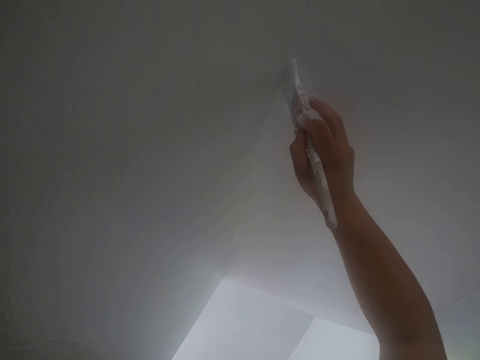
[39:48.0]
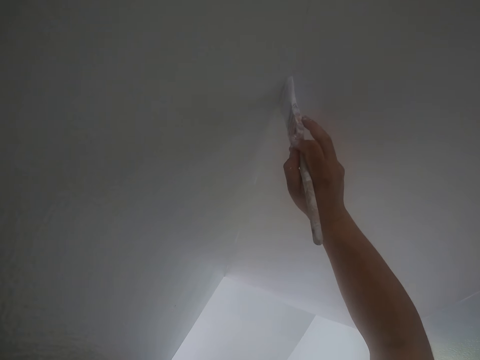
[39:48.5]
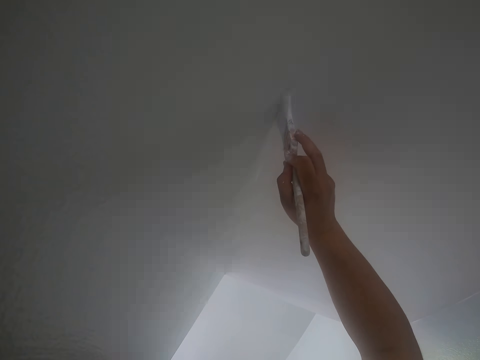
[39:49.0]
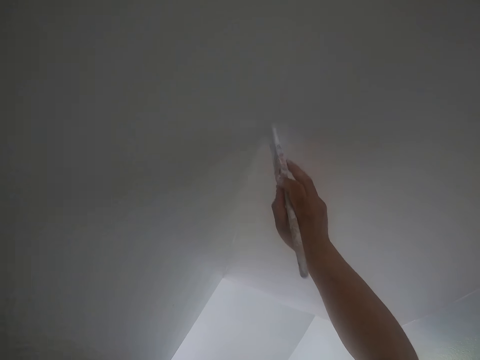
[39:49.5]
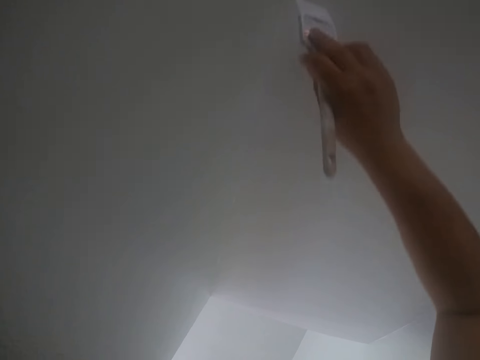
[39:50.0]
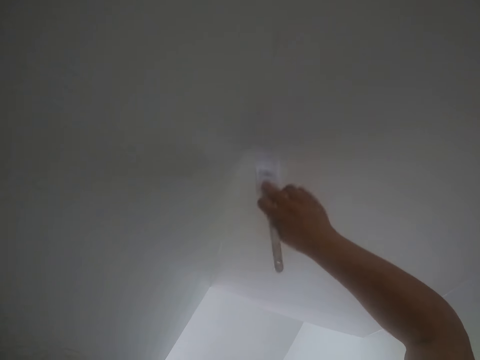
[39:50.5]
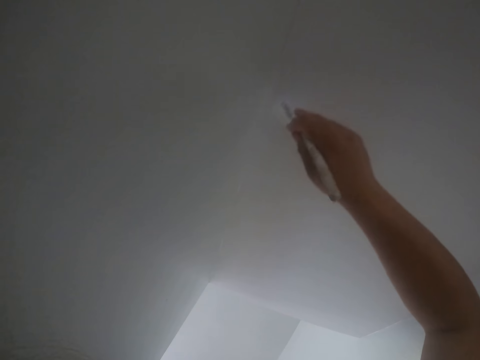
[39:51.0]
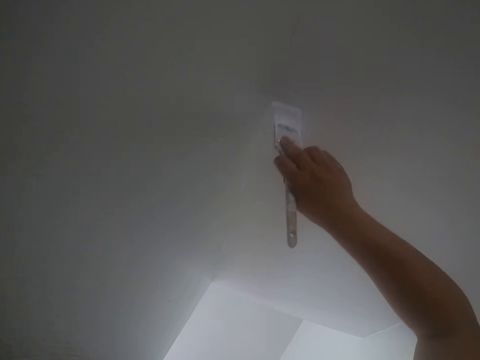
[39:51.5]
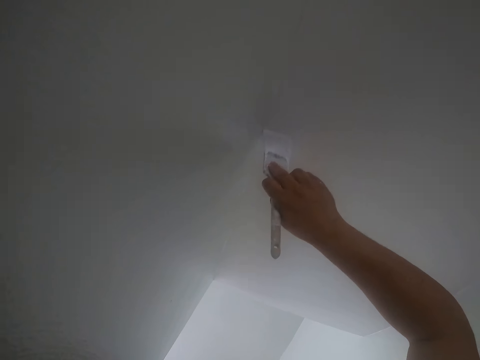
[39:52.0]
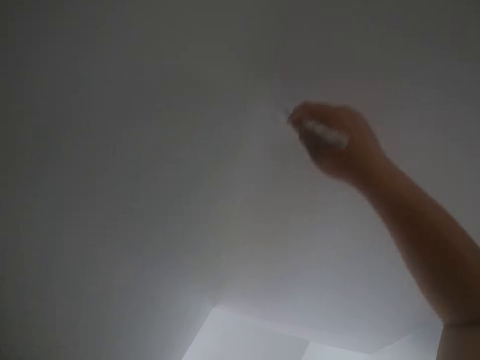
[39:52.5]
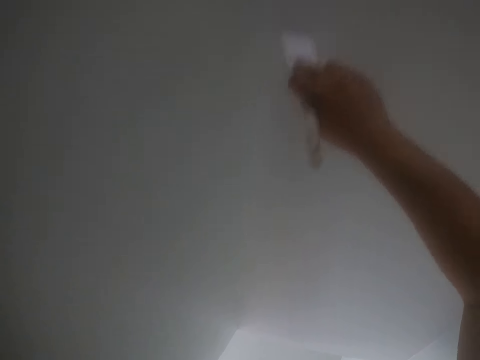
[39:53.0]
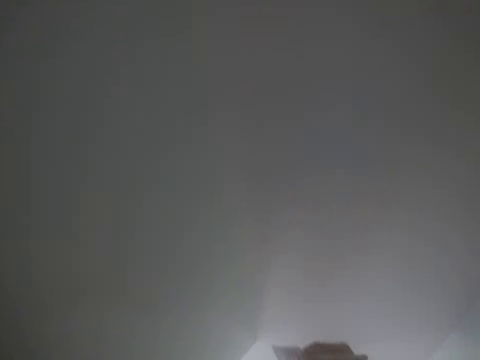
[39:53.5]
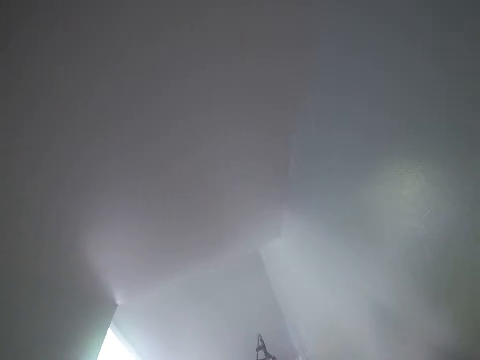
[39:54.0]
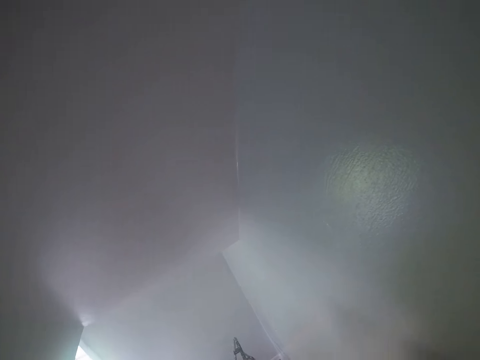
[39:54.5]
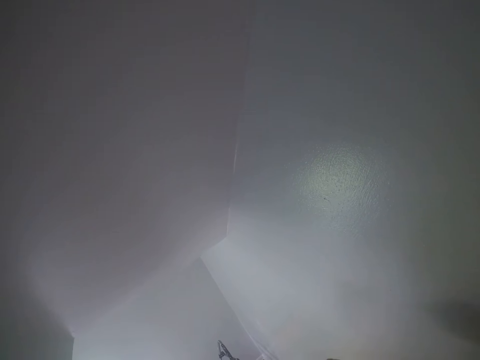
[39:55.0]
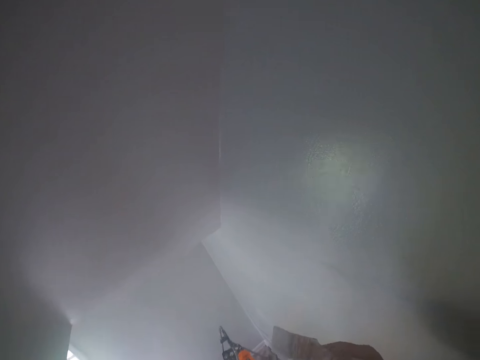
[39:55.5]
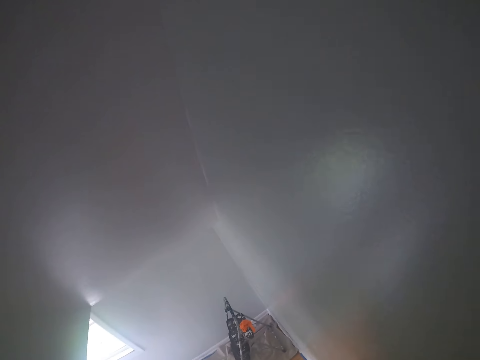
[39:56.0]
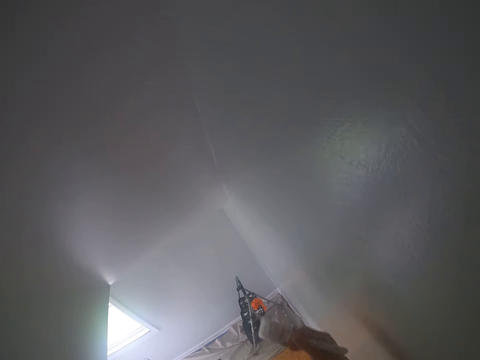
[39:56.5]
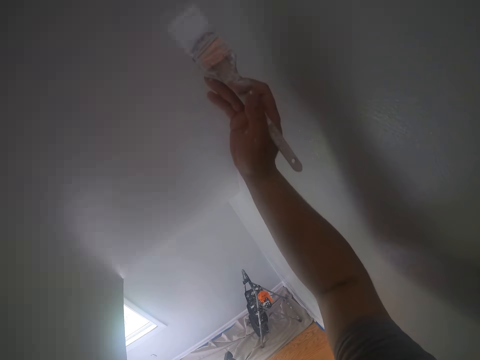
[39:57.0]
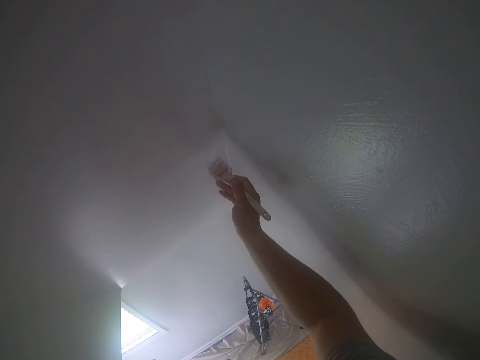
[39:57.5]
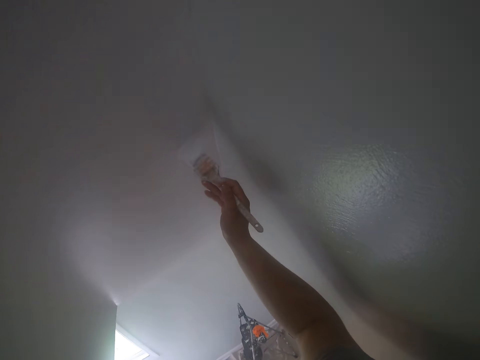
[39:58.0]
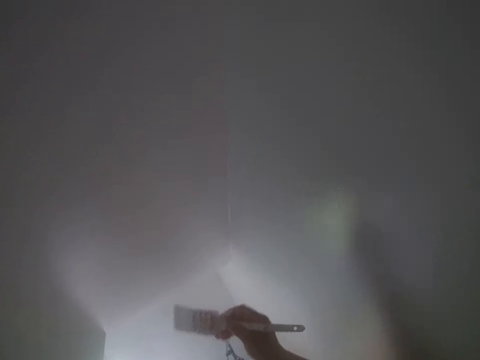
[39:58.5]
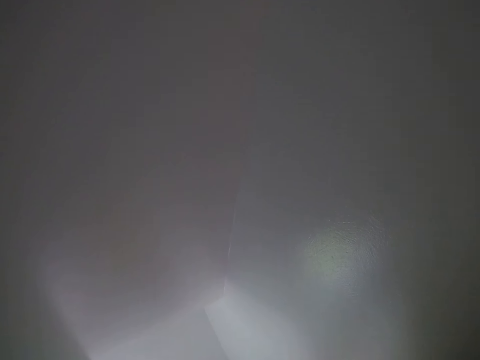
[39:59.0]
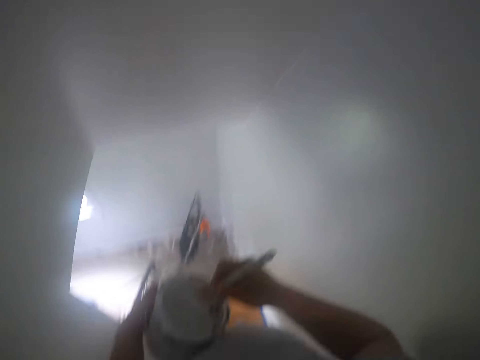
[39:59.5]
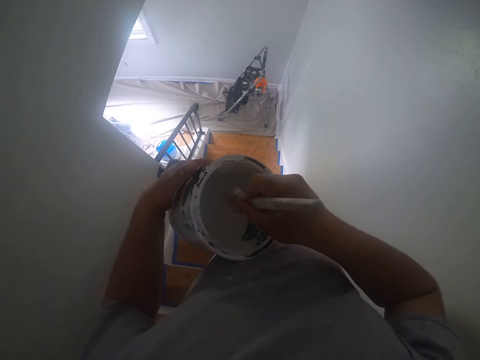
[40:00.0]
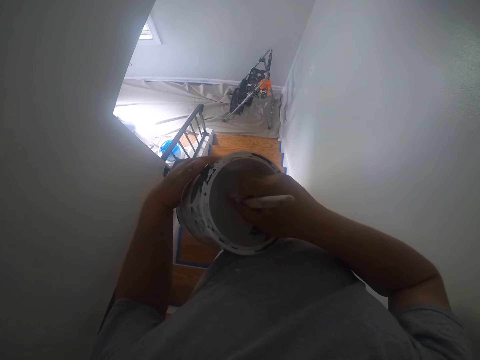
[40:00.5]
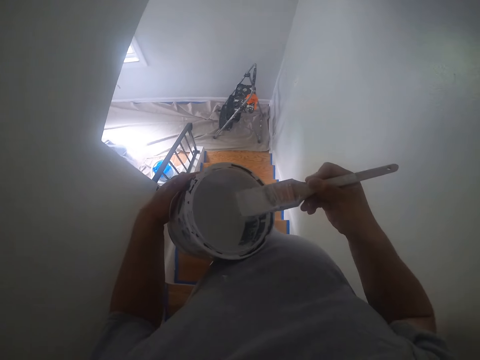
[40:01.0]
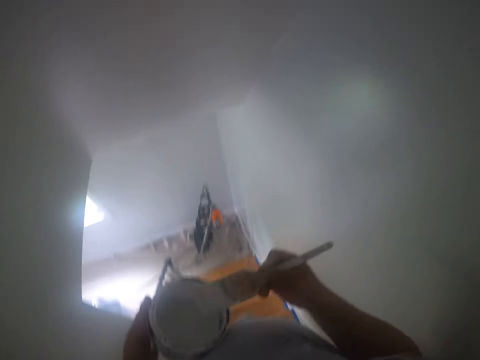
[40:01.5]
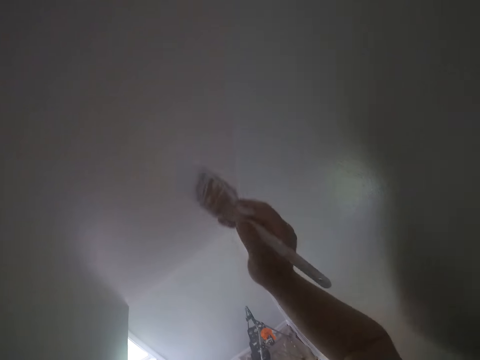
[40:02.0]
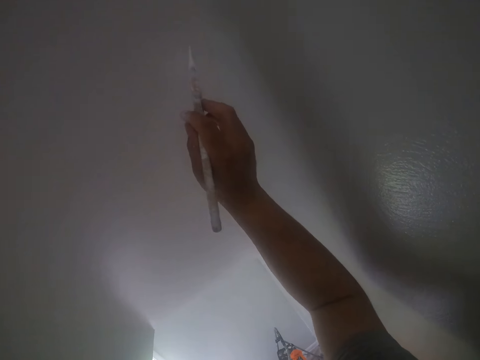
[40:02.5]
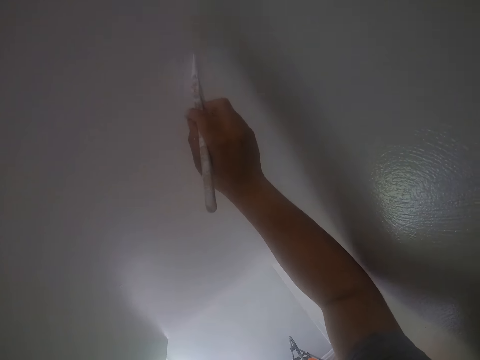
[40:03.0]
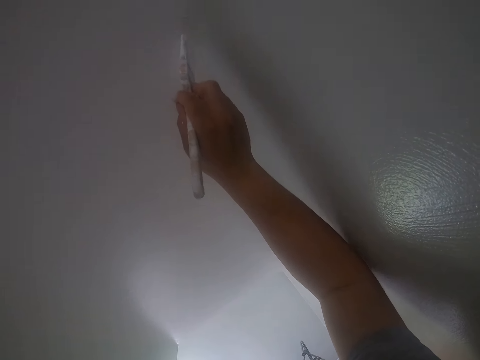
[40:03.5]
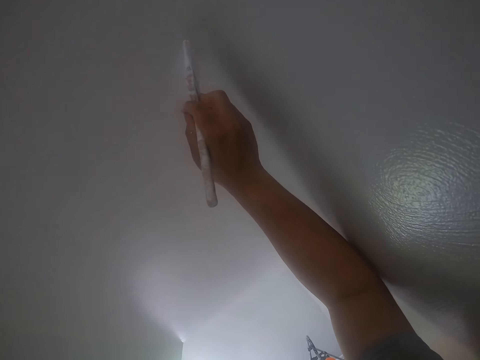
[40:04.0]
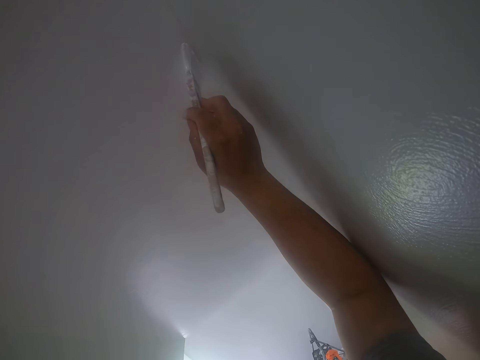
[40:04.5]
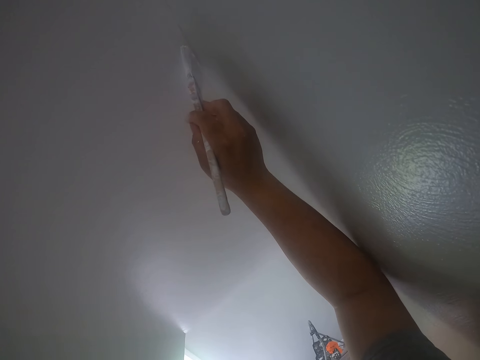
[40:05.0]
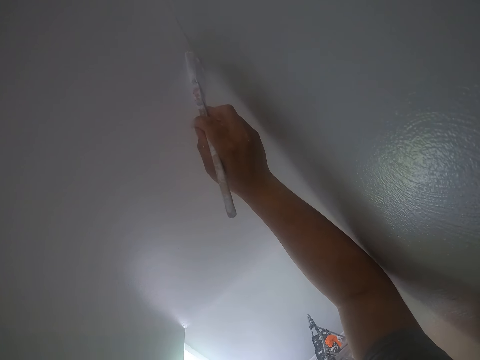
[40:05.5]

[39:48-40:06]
The camera wearer dips the paintbrush in the paint. He paints a wall using the paintbrush. He dips the paintbrush into the can of paint in his left hand. He cleans off paint on the paintbrush with the edge of the can. He paints the ceiling or the wall with the paintbrush in his right hand.

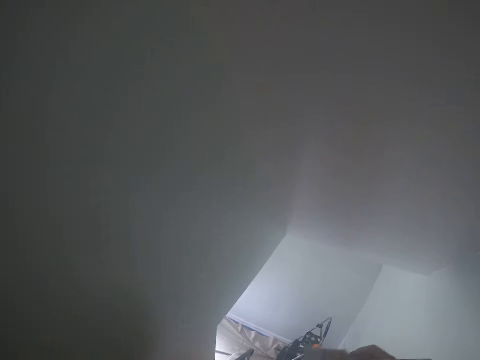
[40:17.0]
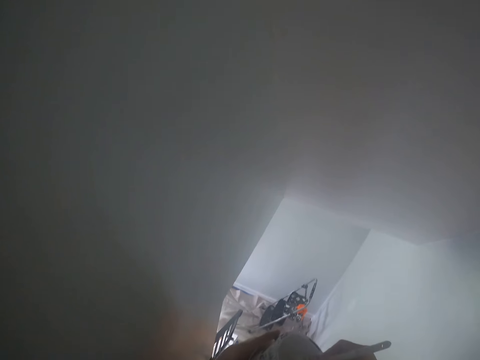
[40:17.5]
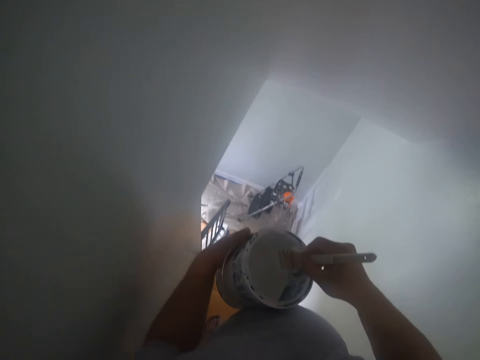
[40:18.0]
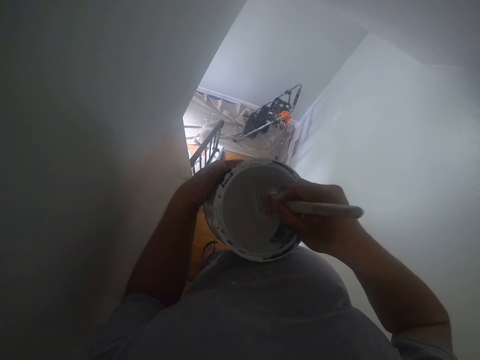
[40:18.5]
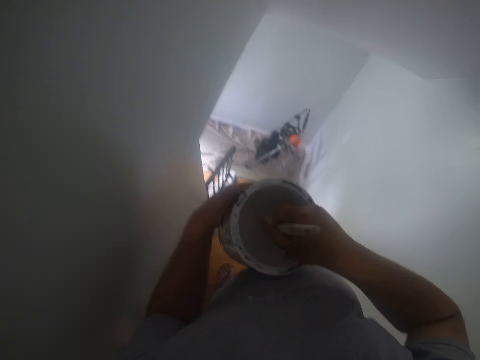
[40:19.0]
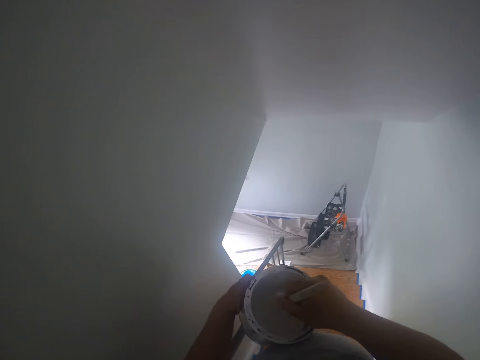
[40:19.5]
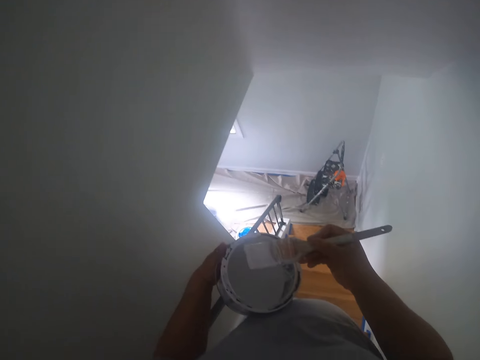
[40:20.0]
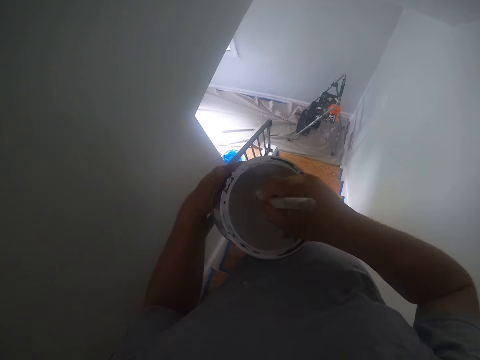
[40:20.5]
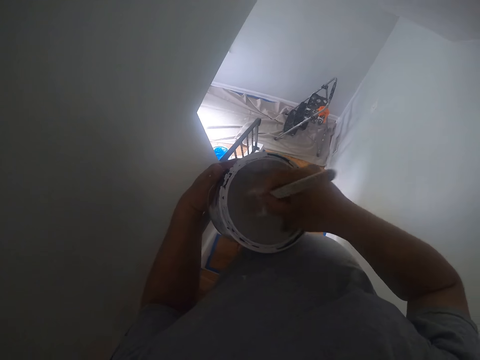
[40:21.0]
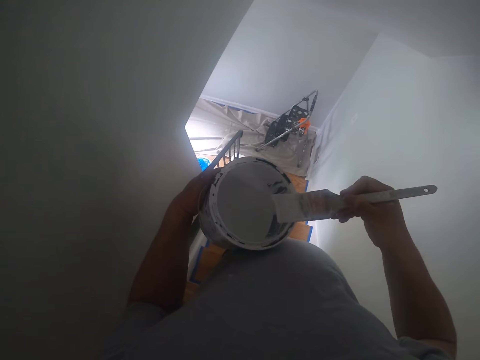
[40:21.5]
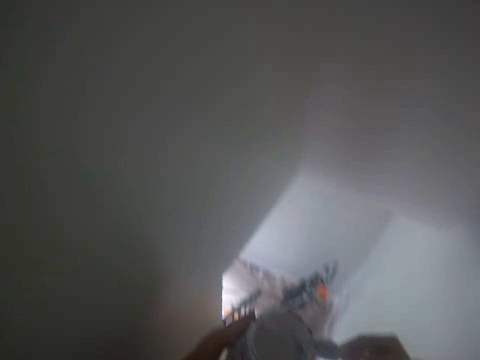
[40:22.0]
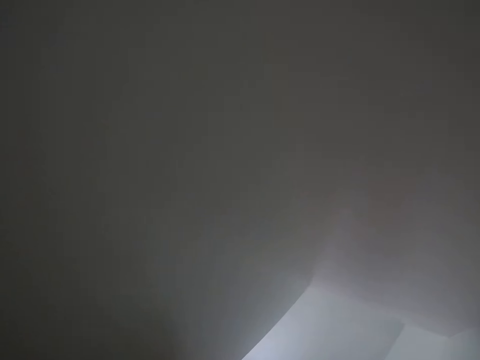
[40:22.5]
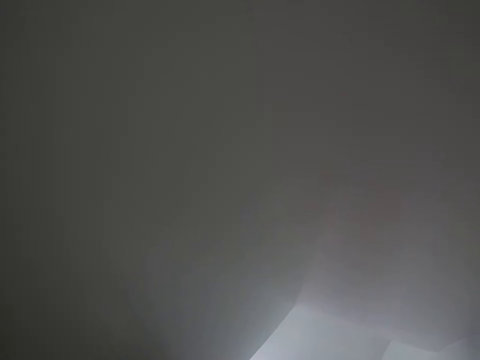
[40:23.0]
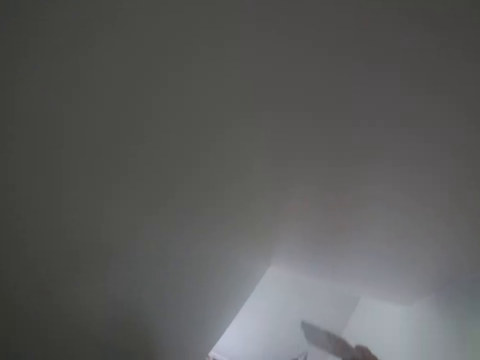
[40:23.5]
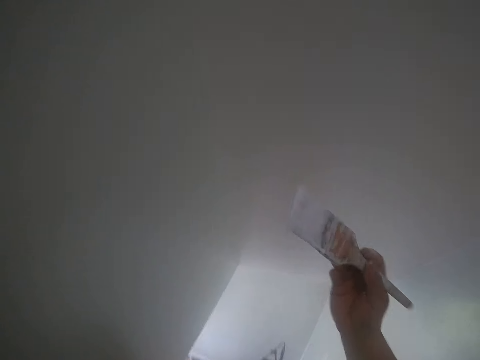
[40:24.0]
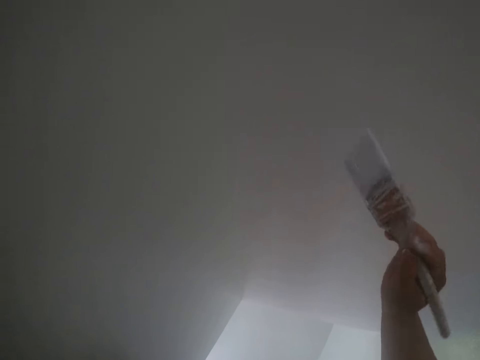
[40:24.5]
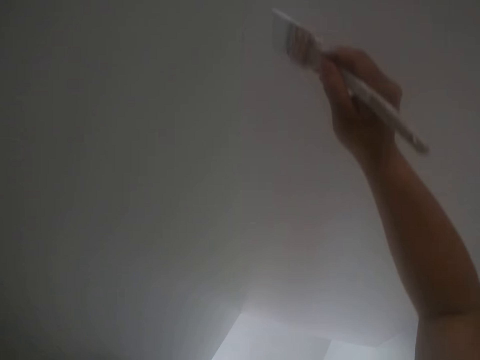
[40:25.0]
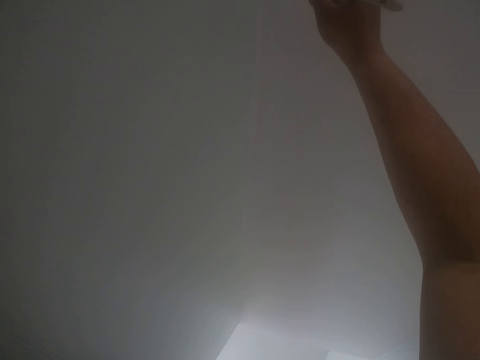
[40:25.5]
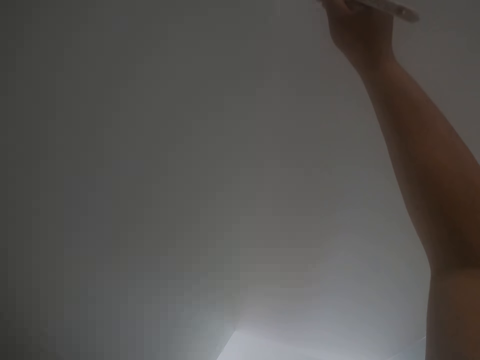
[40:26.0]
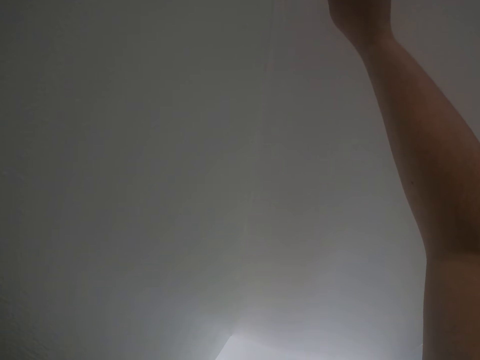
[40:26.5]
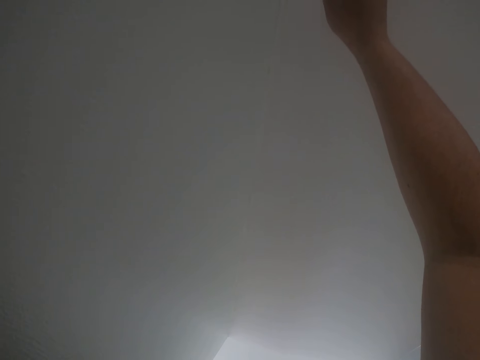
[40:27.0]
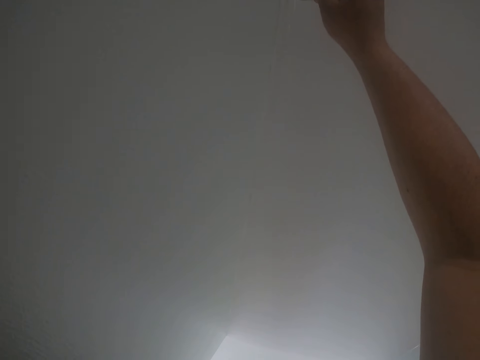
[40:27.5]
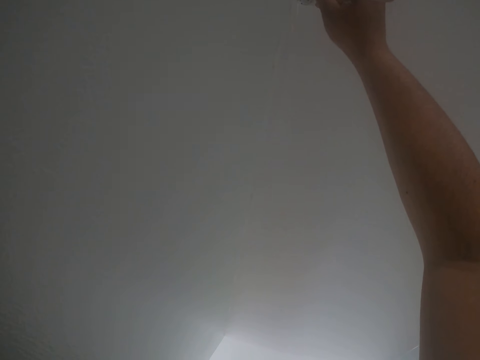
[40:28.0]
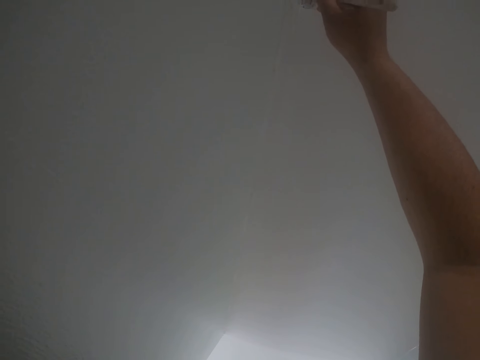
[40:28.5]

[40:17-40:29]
The camera wearer dips the paintbrush into the can of paint in his left hand. He cleans off paint on the paintbrush with the edge of the can. He paints the ceiling or wall with the paintbrush in his right hand.
